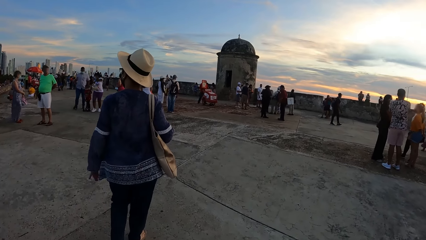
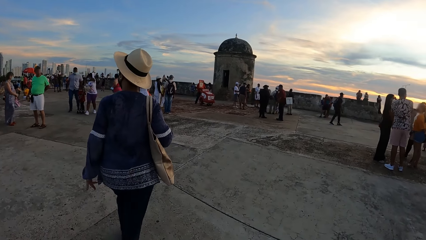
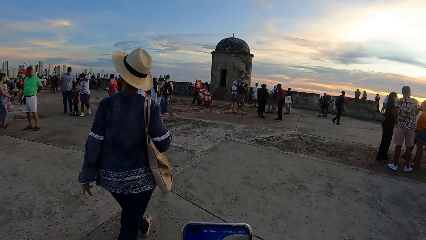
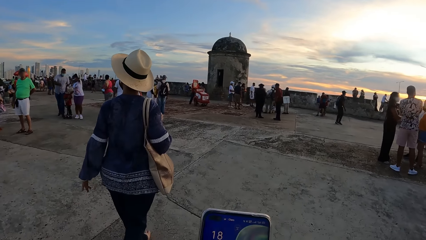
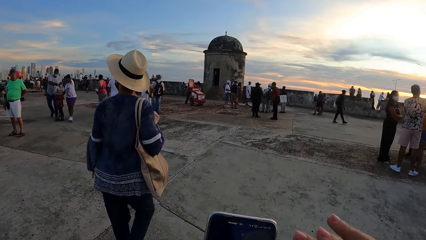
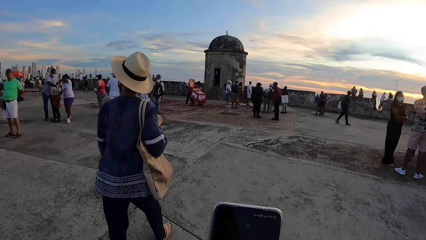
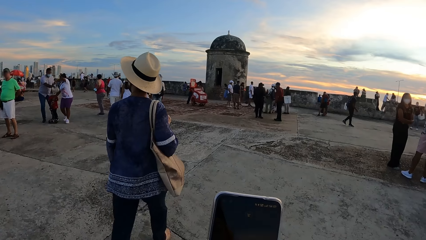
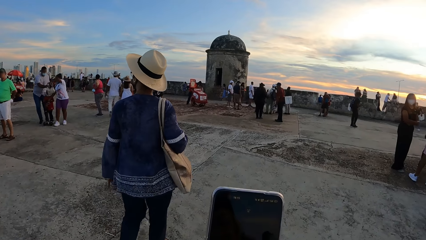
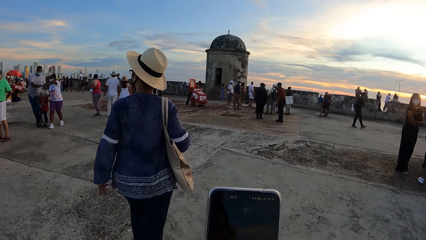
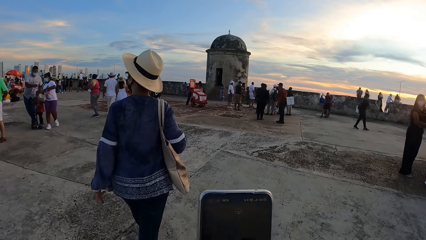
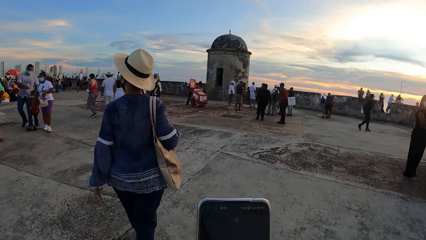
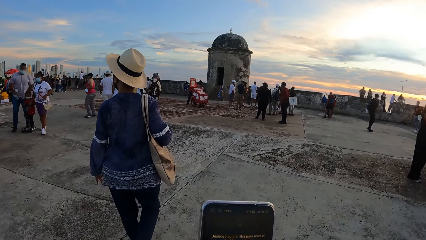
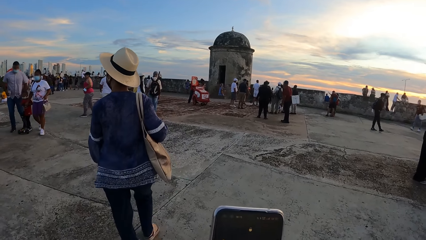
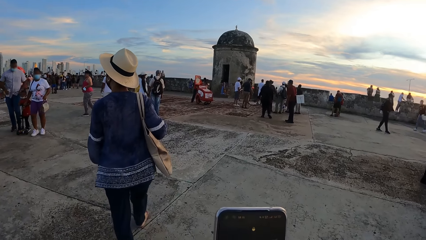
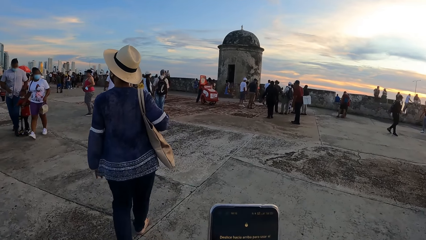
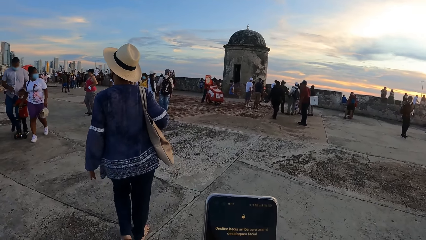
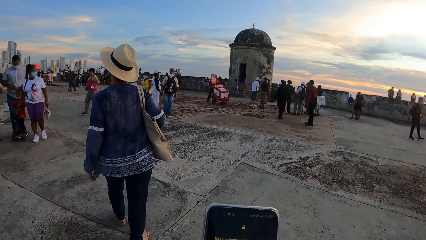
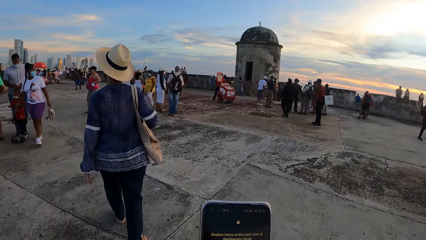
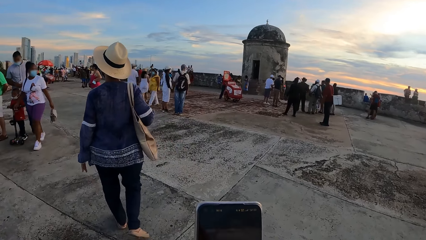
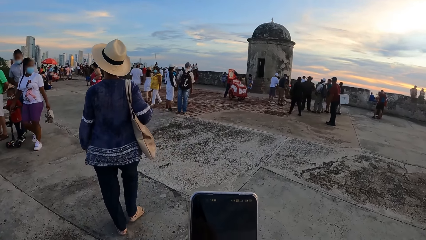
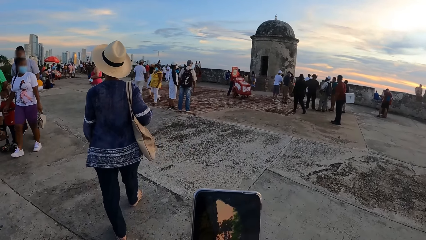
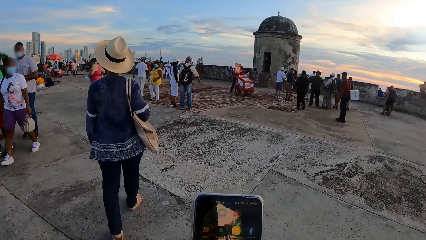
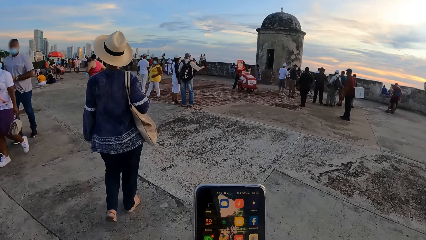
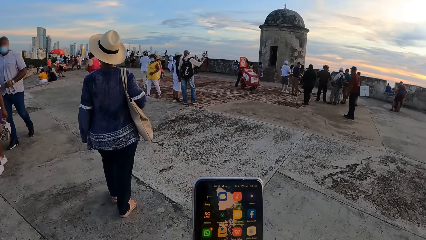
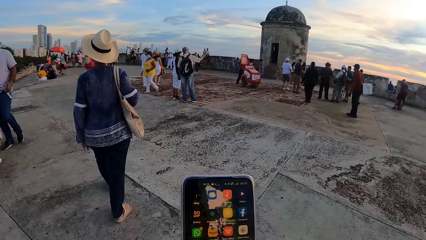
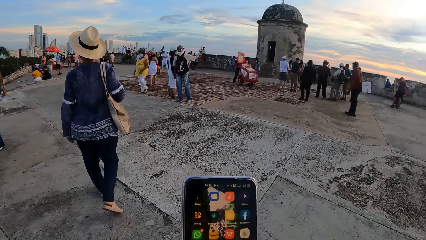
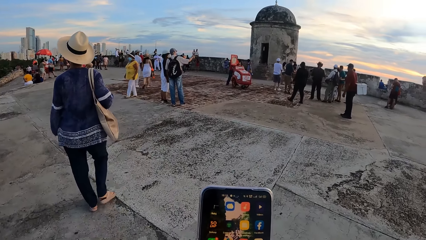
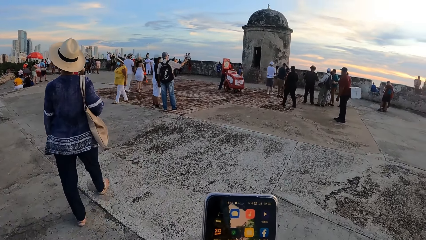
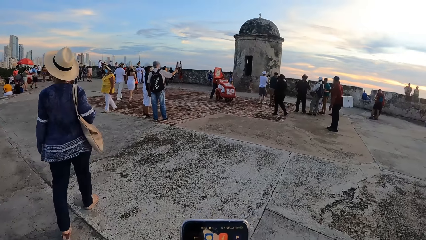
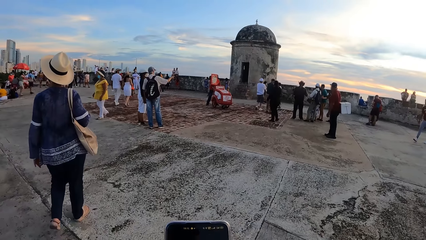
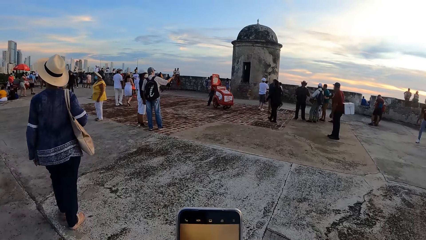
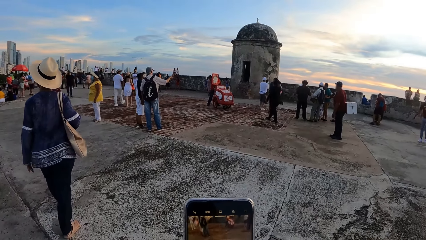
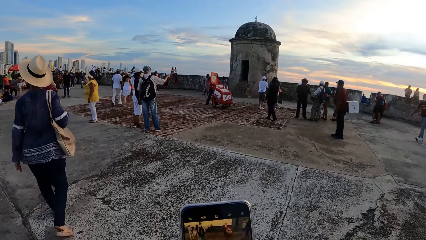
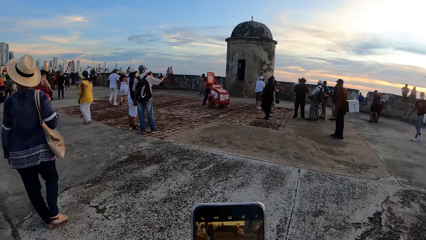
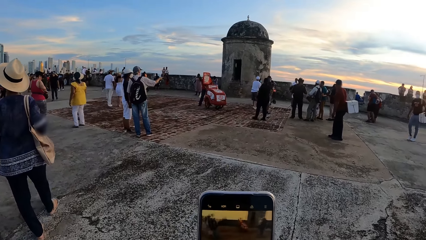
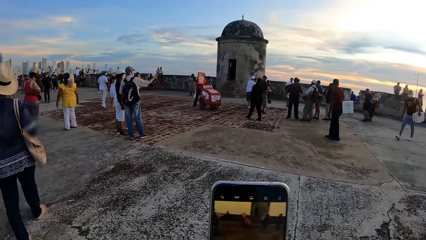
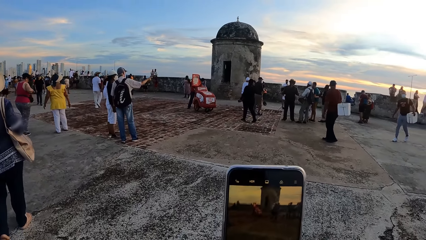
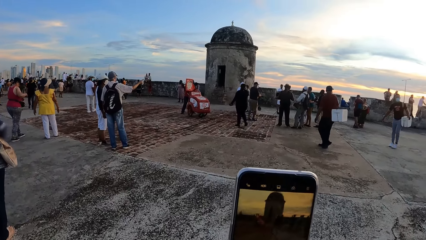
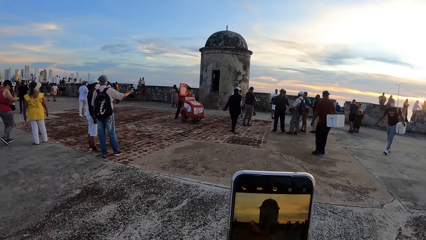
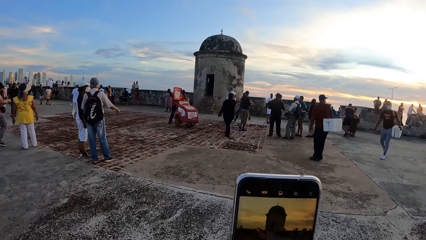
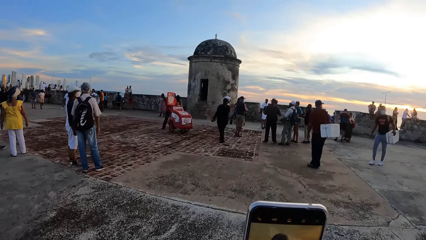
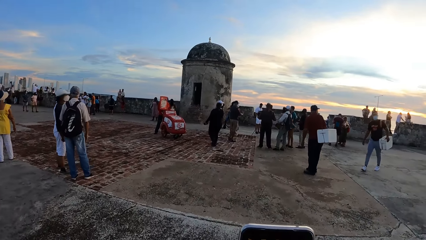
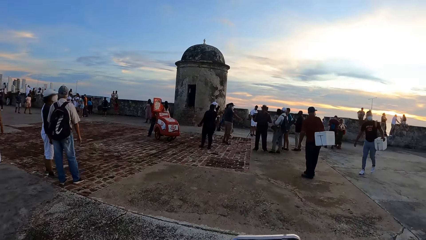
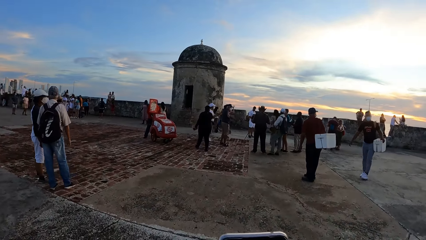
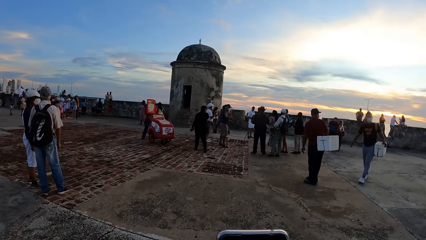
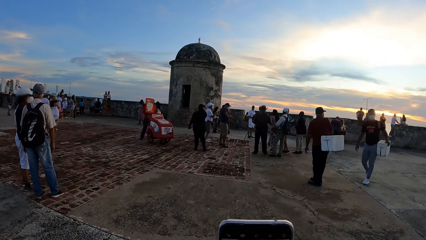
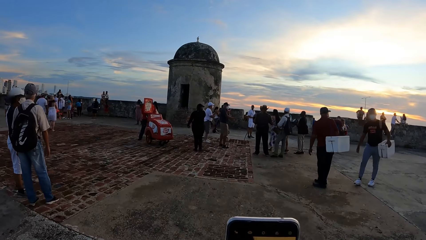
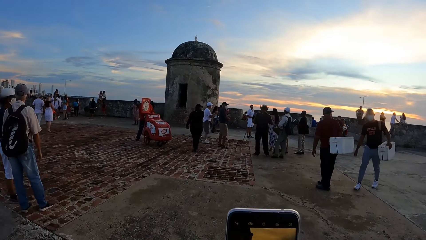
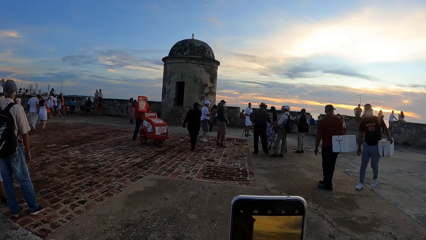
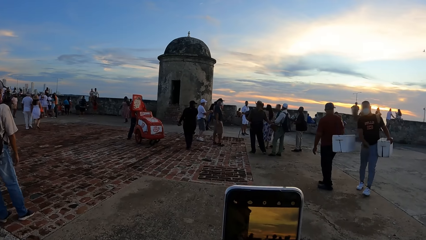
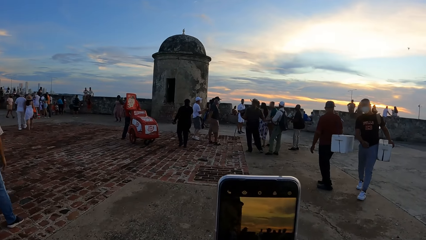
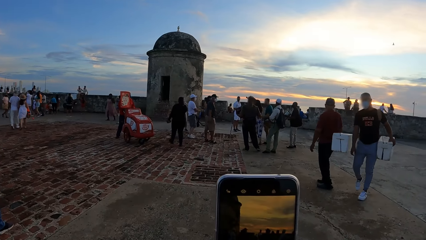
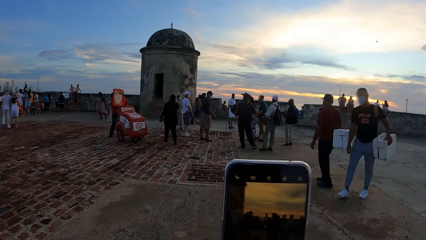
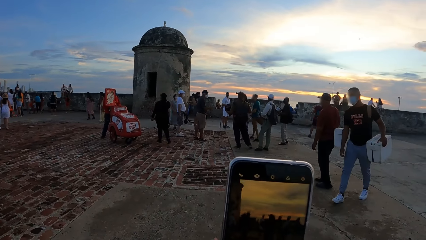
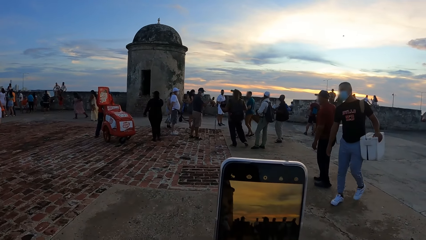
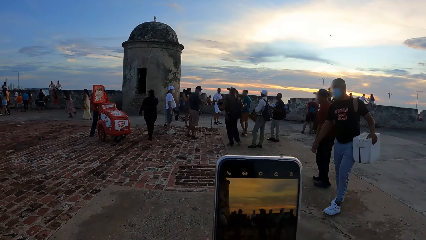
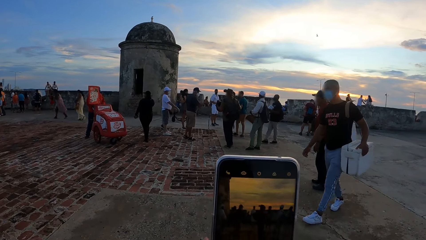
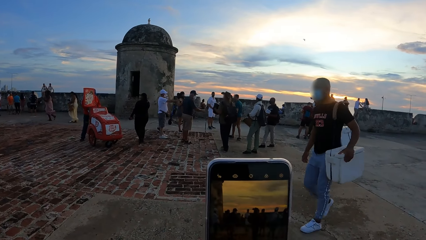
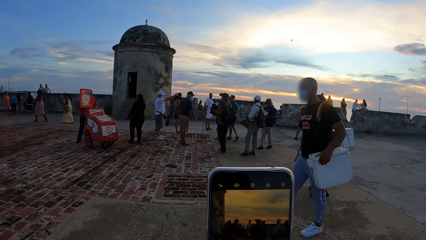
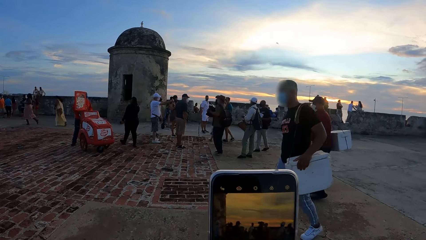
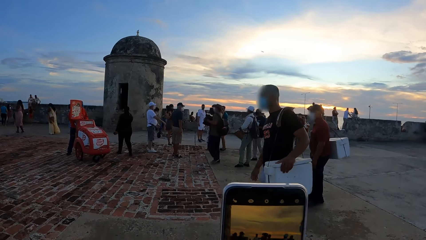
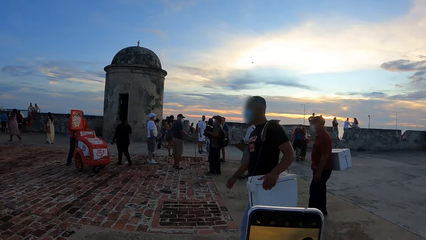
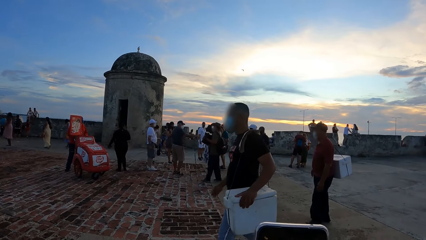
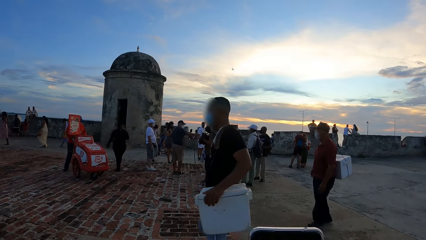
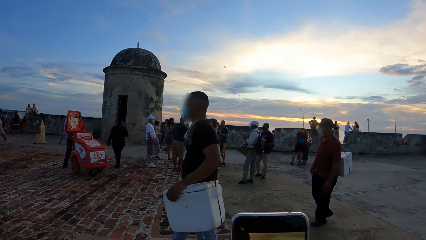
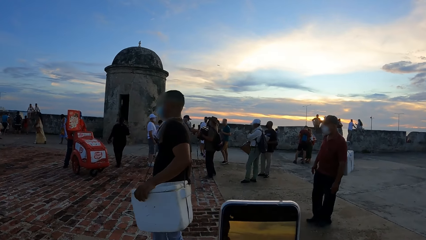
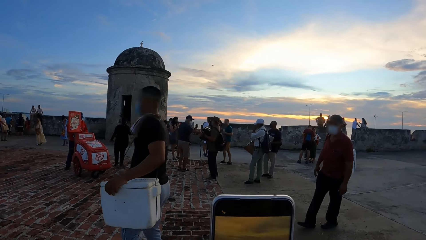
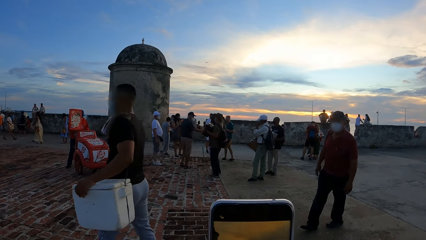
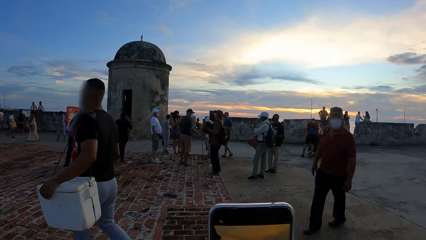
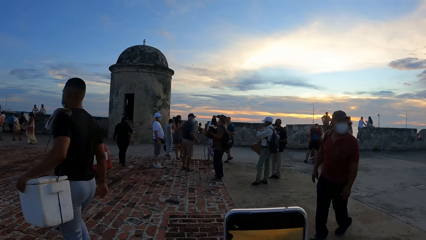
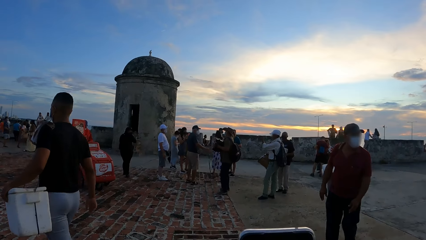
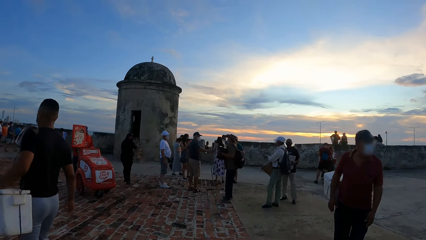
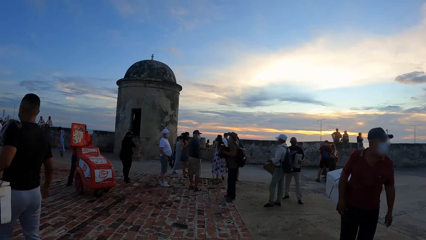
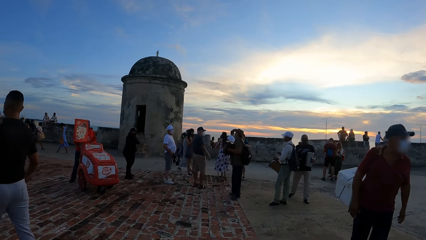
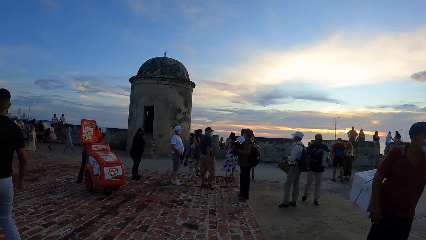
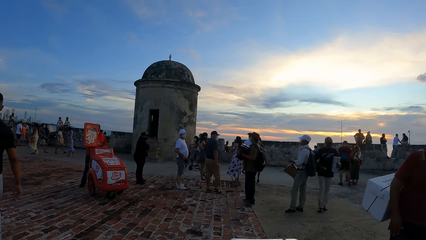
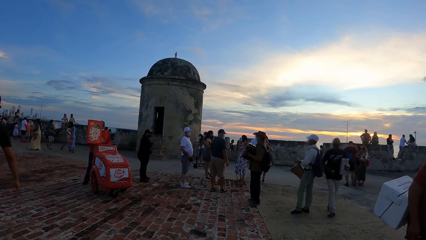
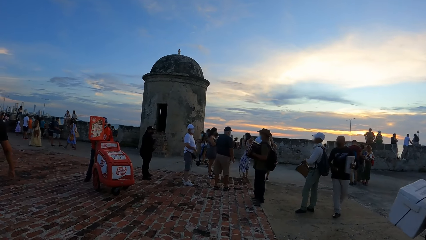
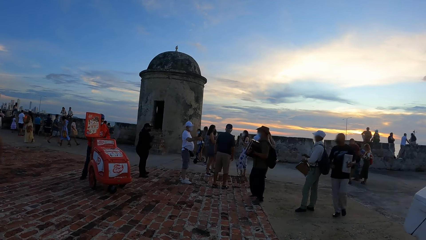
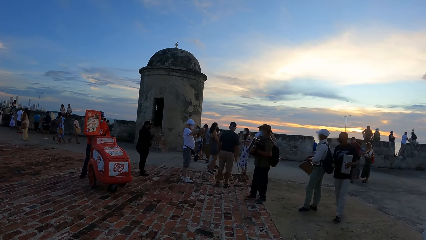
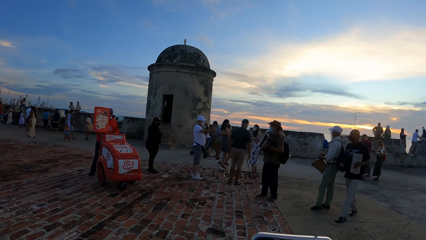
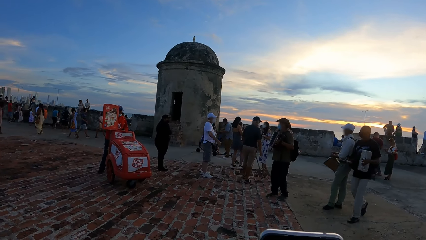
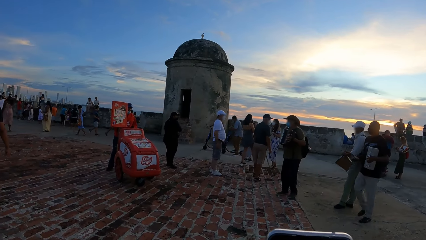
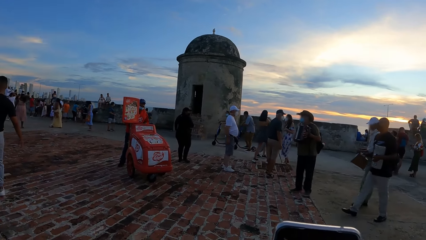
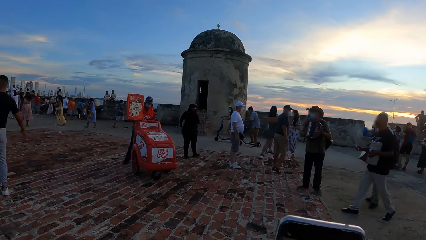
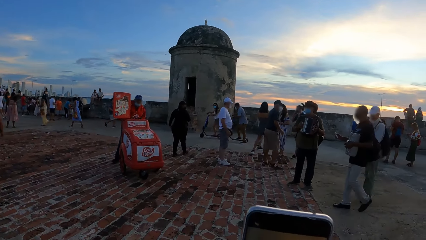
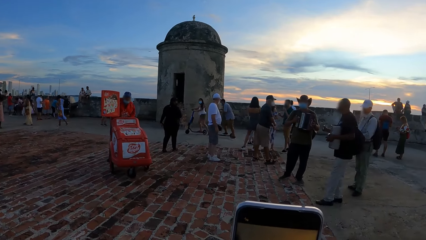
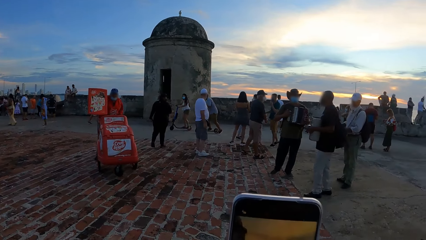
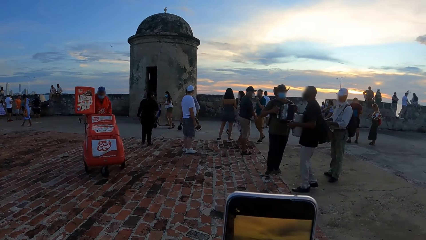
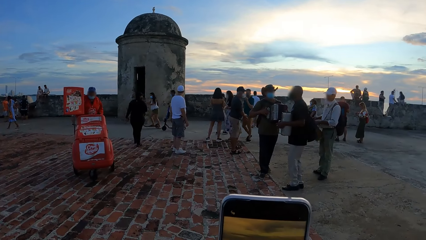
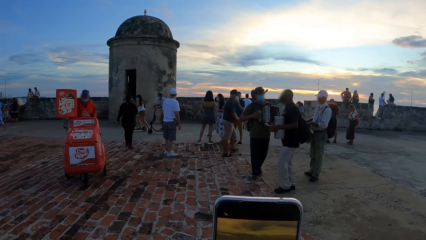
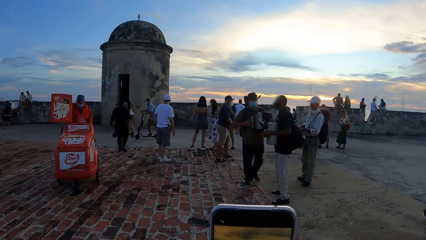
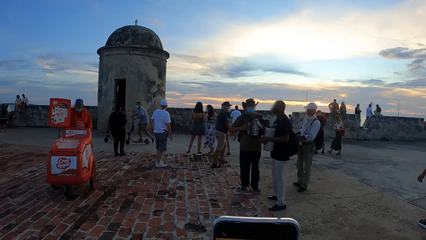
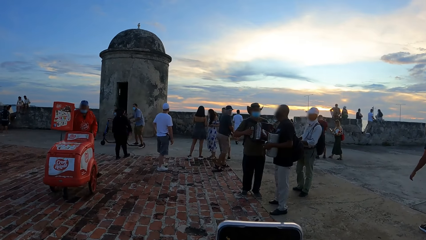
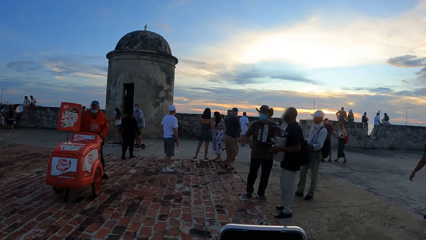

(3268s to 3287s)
The camera wearer uses the phone. They take a picture with the phone.
